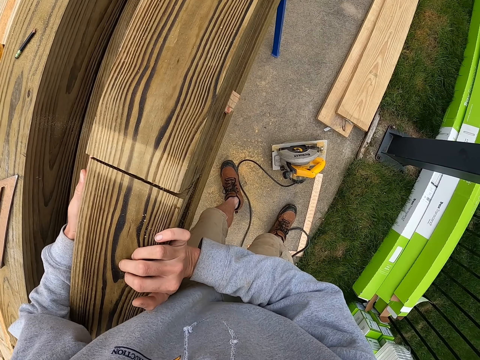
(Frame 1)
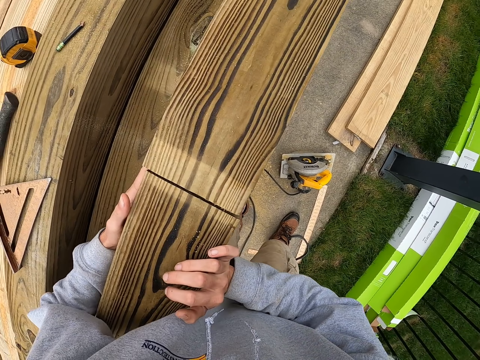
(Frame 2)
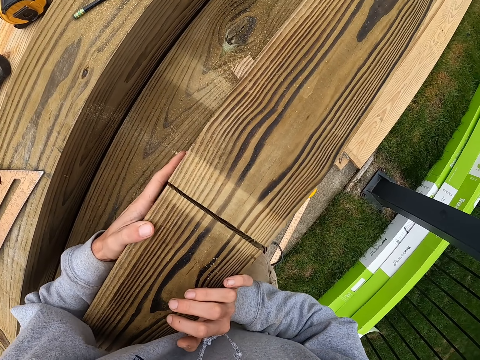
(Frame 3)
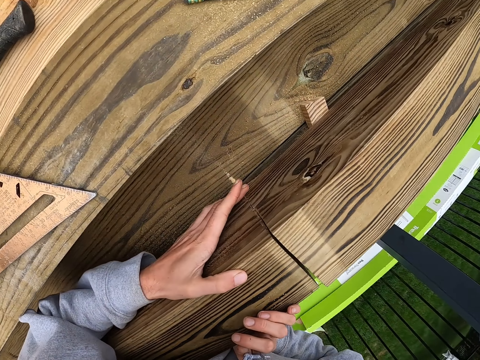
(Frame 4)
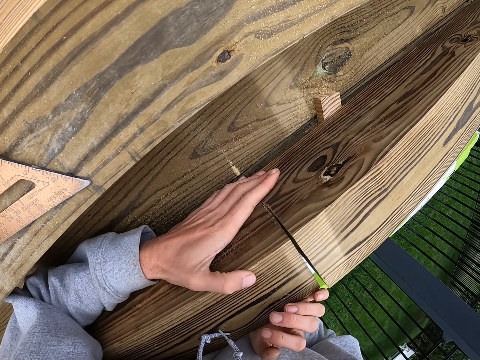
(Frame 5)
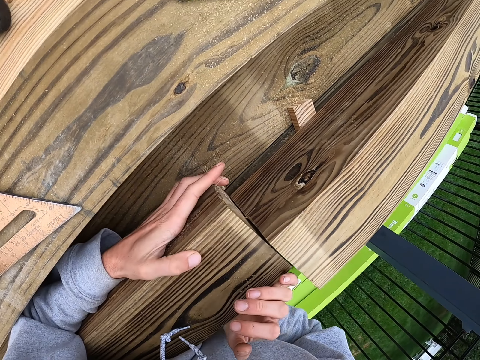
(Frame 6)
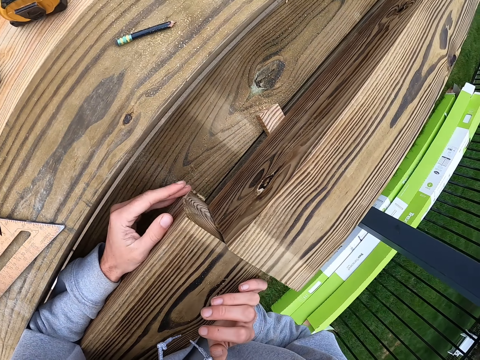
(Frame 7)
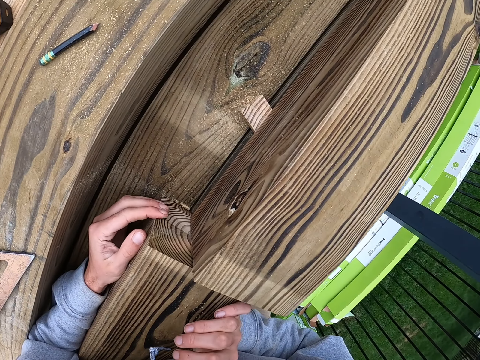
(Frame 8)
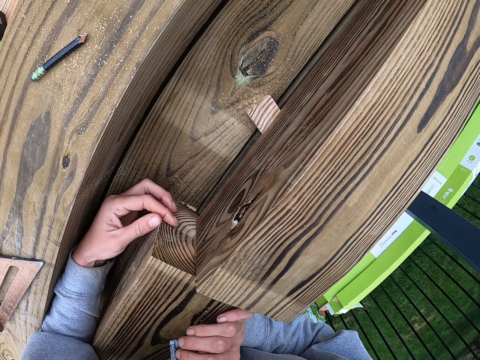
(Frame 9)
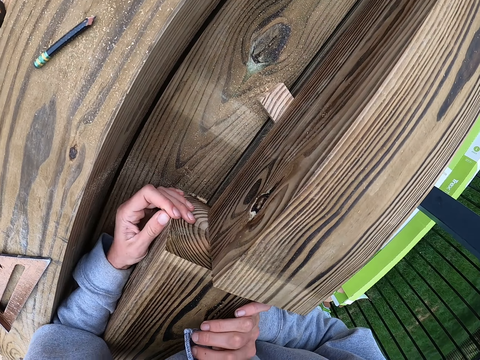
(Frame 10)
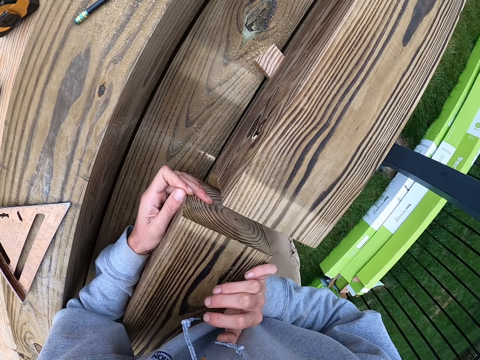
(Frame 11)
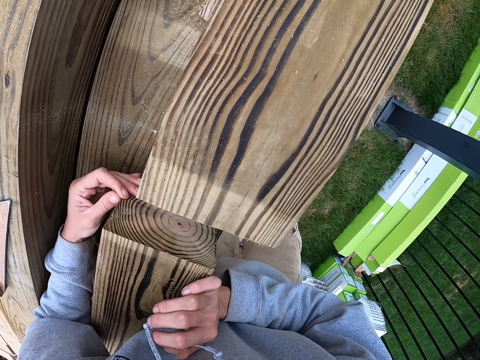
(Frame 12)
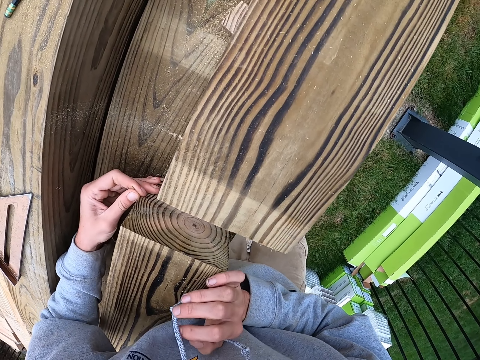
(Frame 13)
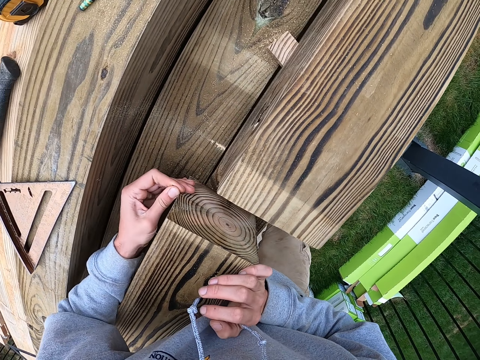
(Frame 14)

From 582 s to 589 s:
The camera wearer moves timber. They separate the pieces of timber.

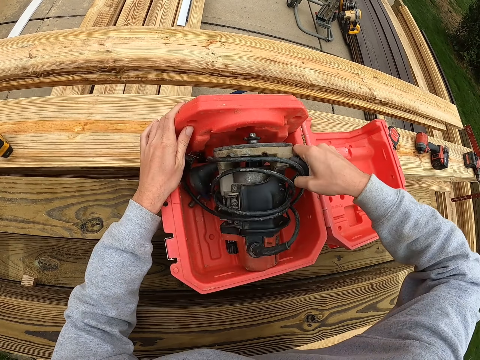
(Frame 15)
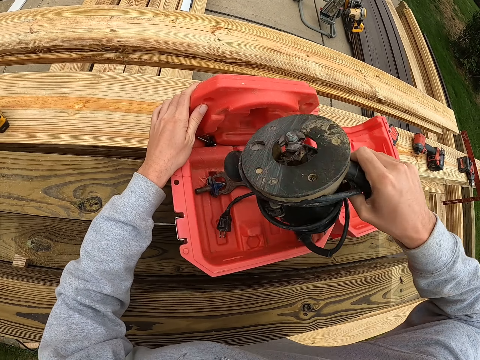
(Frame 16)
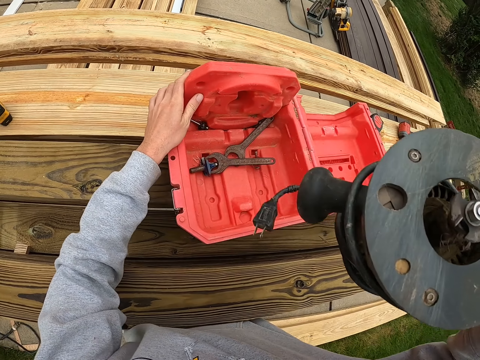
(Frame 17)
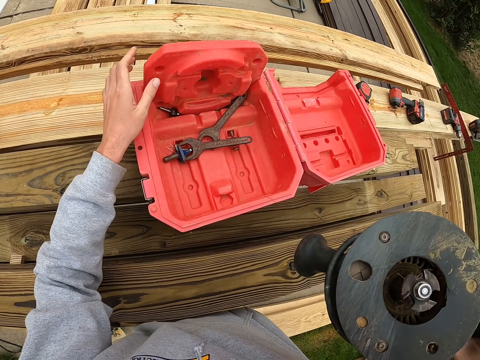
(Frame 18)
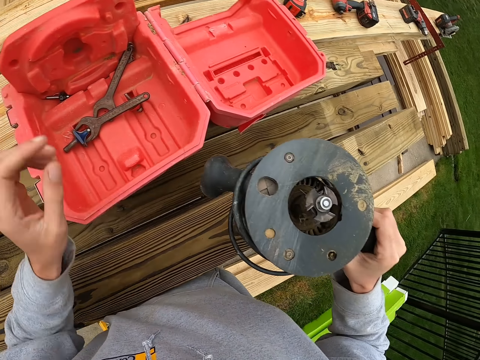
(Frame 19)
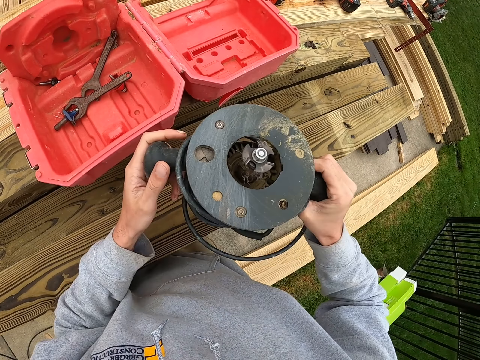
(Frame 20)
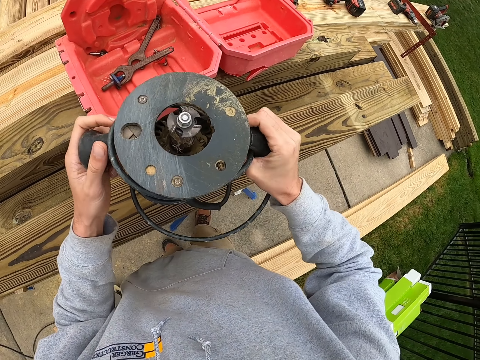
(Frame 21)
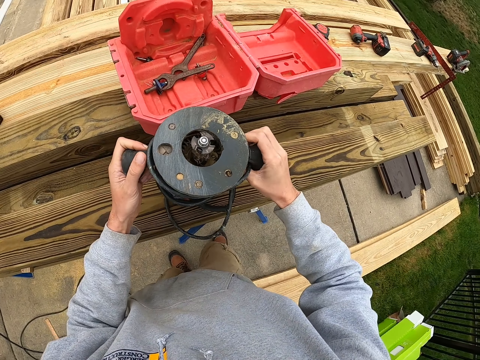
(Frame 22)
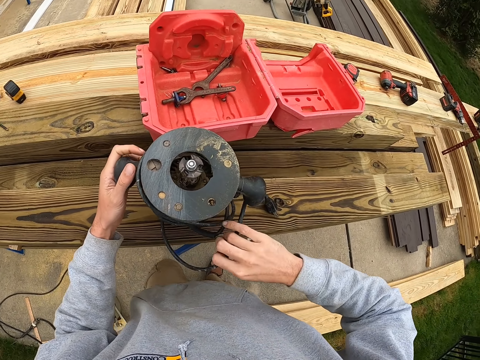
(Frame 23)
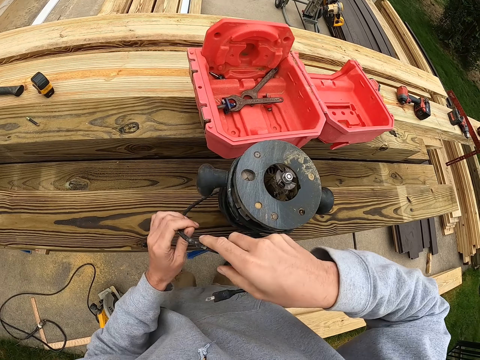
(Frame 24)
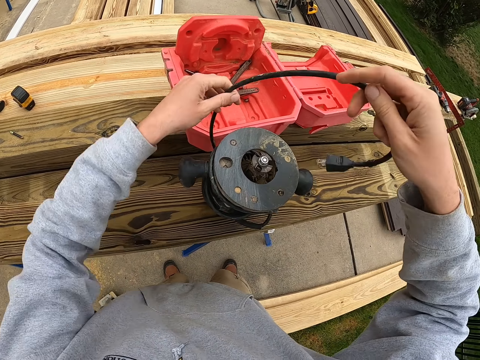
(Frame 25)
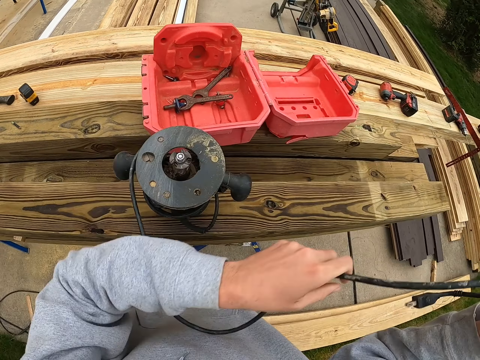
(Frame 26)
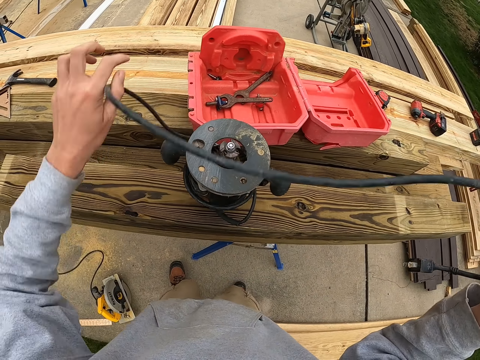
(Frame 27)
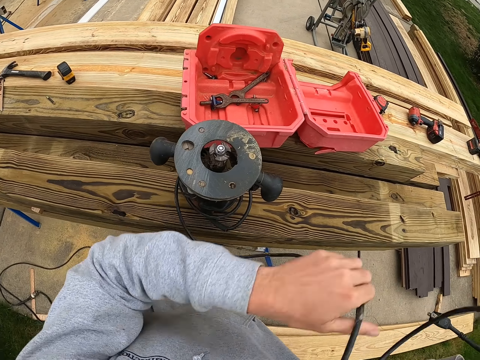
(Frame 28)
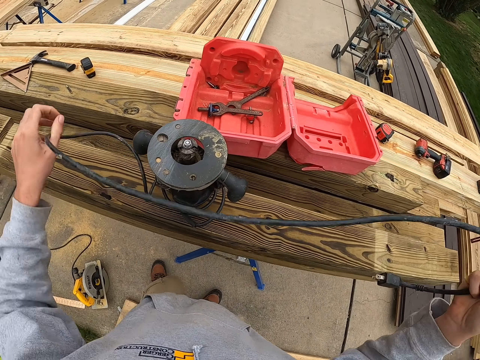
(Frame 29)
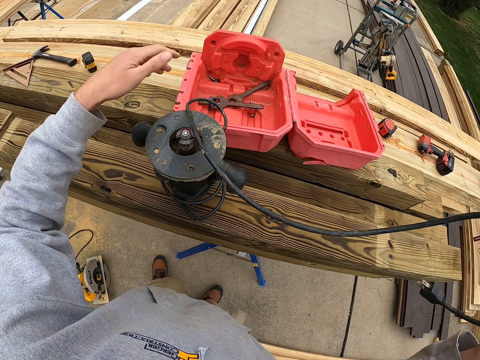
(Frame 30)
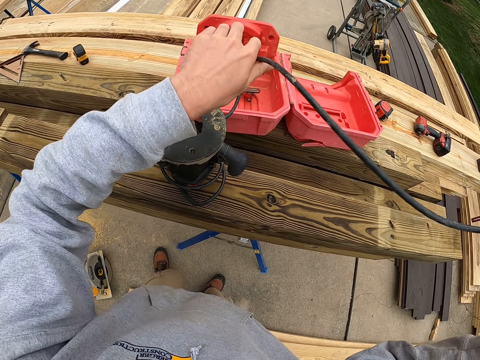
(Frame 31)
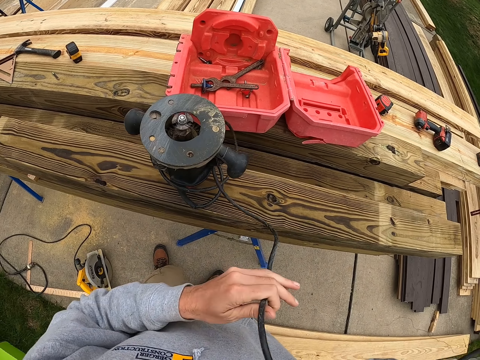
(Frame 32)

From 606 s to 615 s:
The camera wearer picks up a hand saw or metallic tool from the tool box. They put the hand saw on the timber and untie a cable.

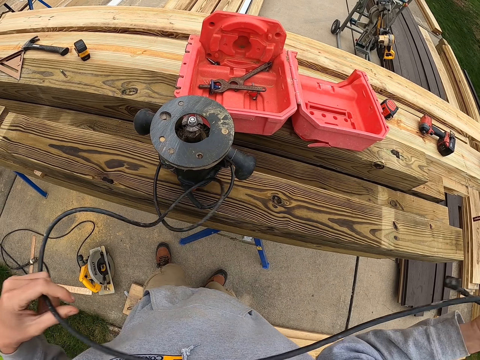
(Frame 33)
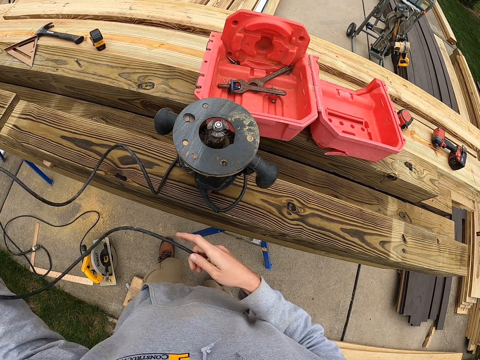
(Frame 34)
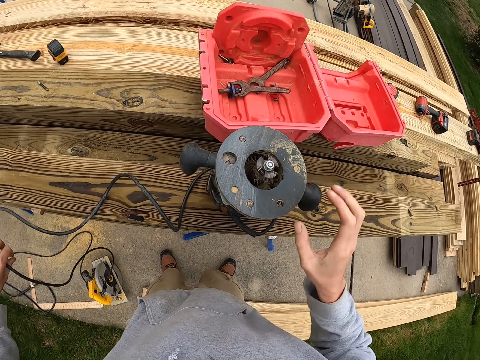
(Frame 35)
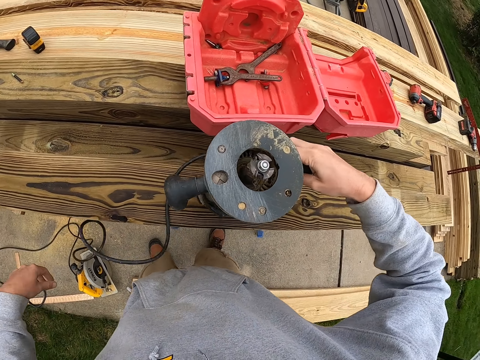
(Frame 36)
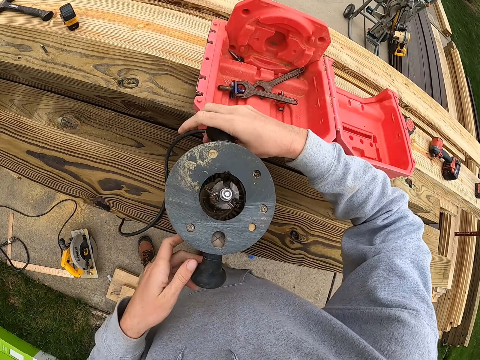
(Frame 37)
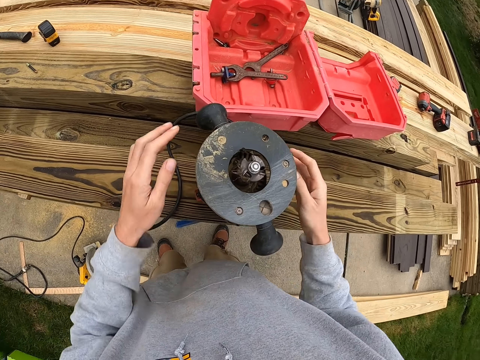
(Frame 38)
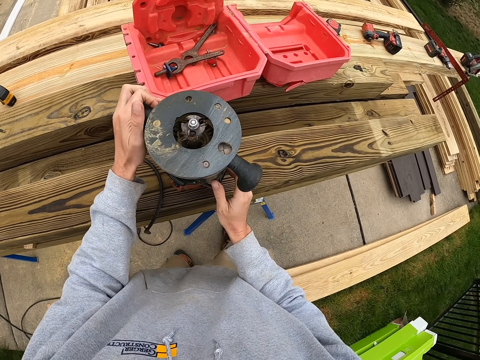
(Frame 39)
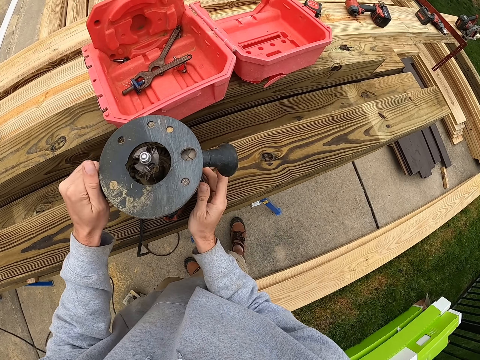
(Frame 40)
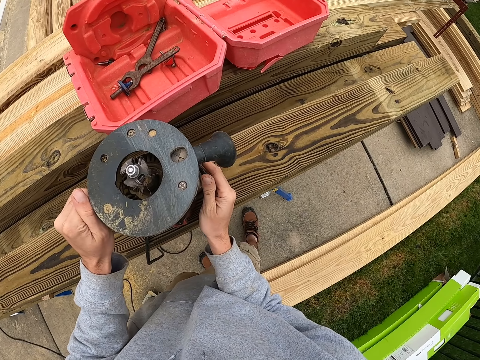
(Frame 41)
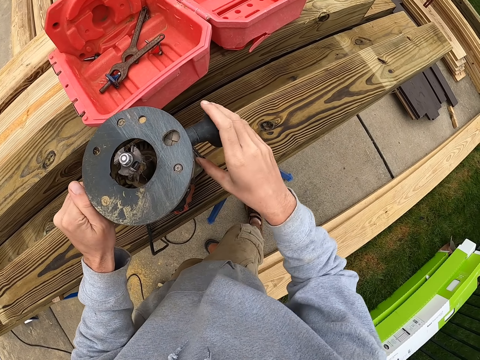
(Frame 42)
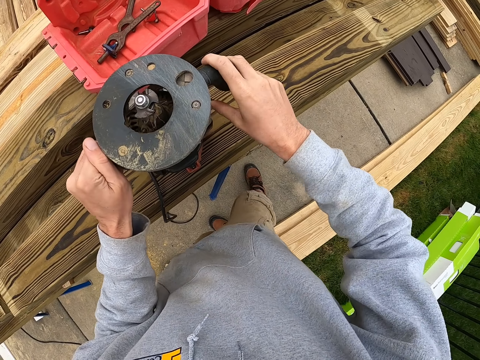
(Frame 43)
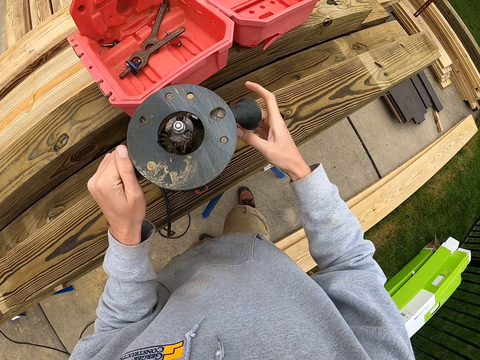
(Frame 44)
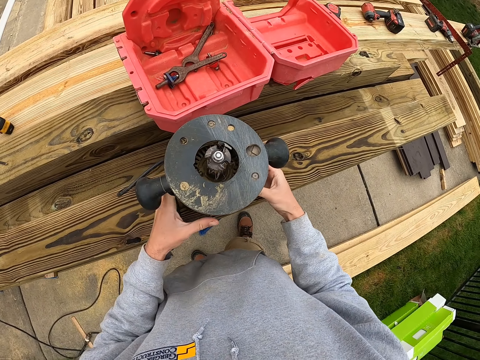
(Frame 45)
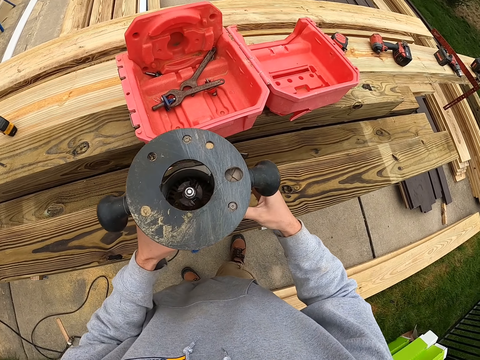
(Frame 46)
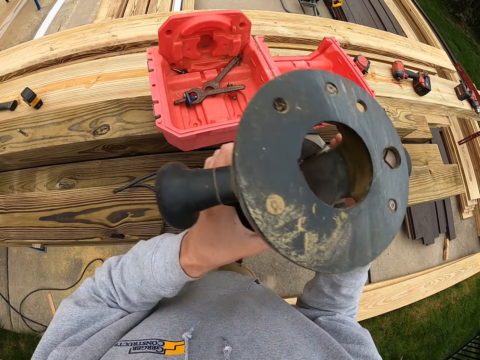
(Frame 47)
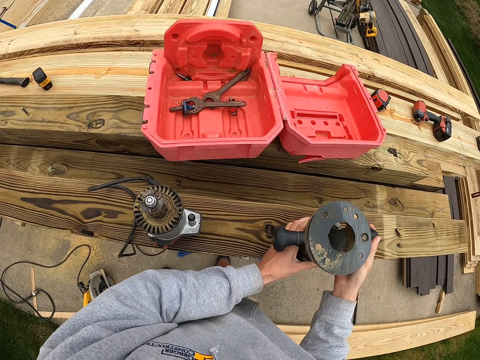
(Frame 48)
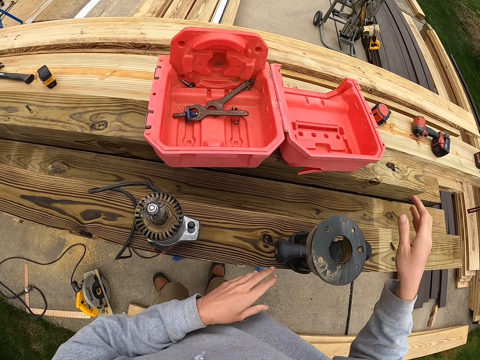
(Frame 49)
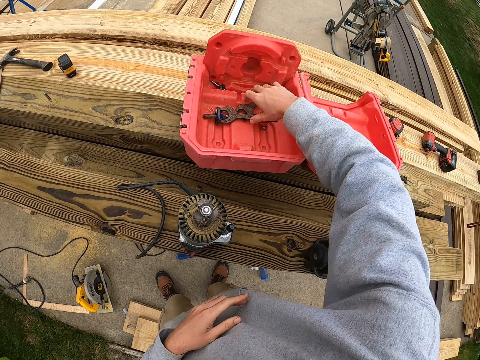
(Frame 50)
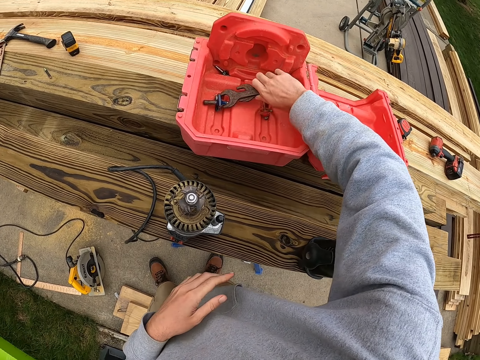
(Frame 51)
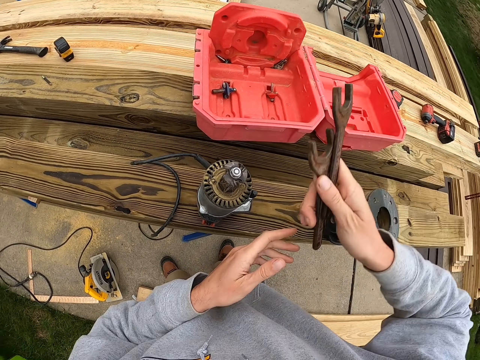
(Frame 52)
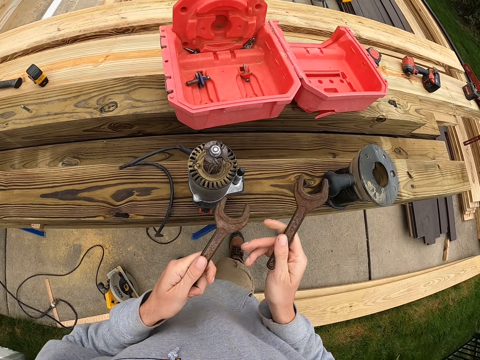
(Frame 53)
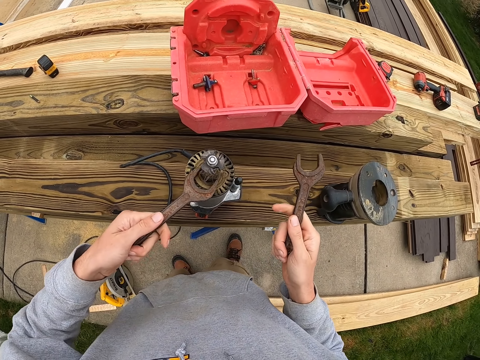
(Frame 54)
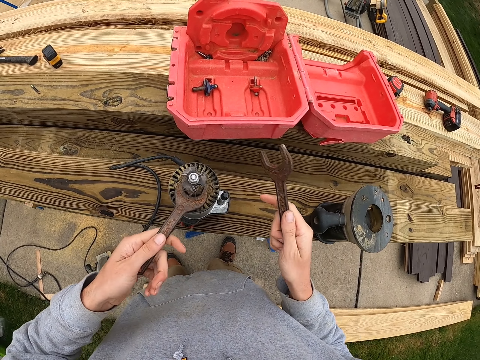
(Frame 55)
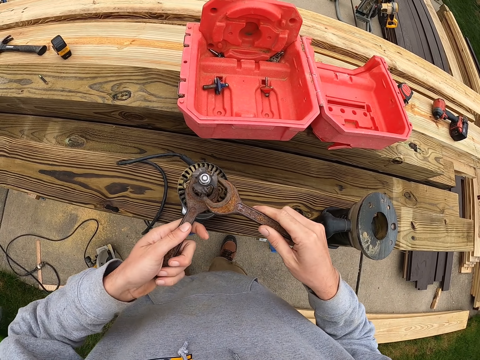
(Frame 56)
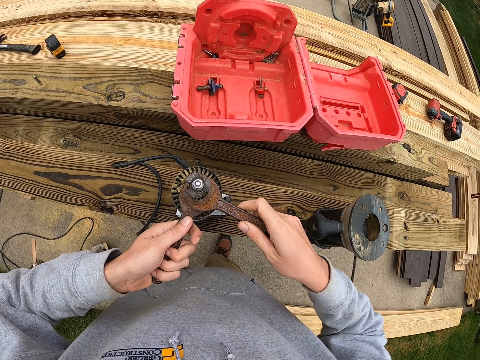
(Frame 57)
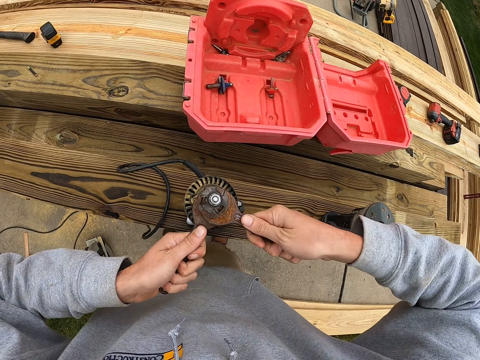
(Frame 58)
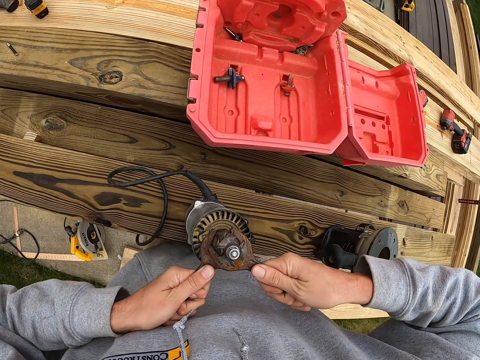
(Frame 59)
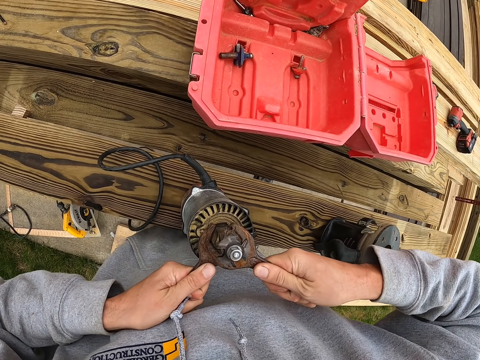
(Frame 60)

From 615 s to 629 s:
The camera wearer moves the hand saw. They hold the metallic tool with both hands. They adjust a knob on the hand saw, remove the hand saw cover, and put the hand saw cover on the timber. They pick up spanners from the tool box. They put a spanner on the hand saw machine. They loosen the nuts with the spanner. They adjust the hand saw machine with the spanners.
